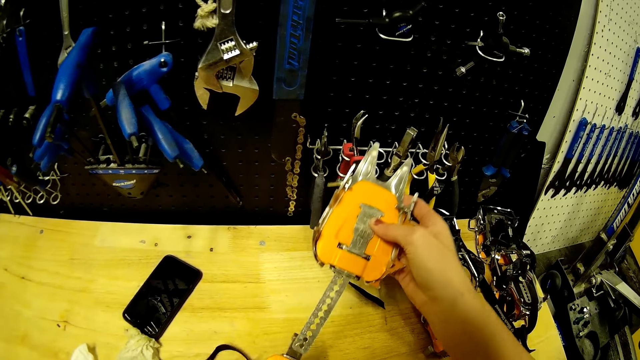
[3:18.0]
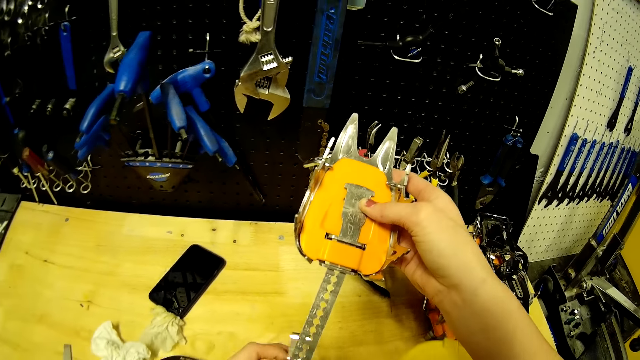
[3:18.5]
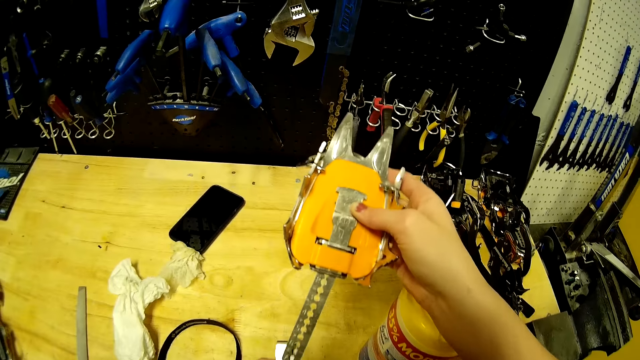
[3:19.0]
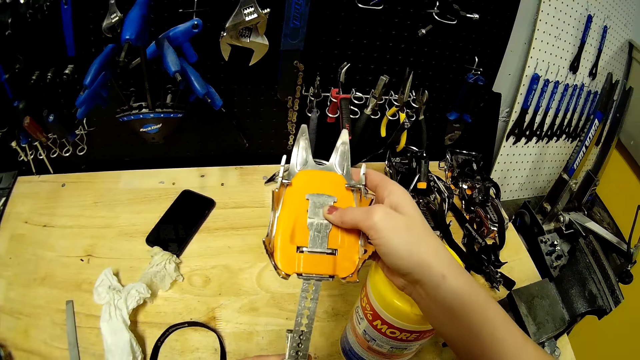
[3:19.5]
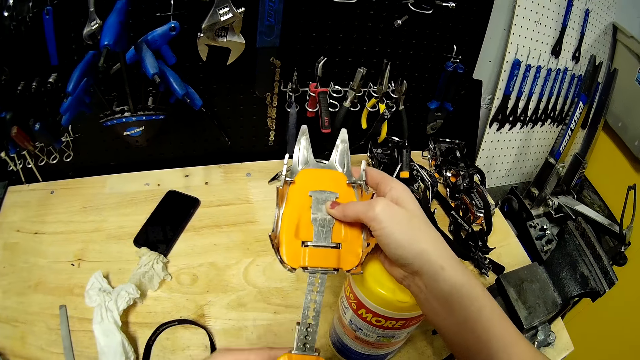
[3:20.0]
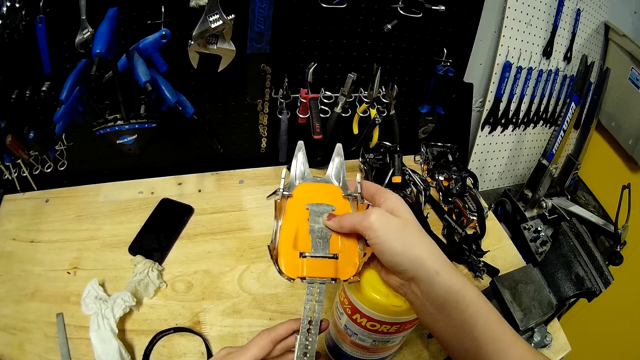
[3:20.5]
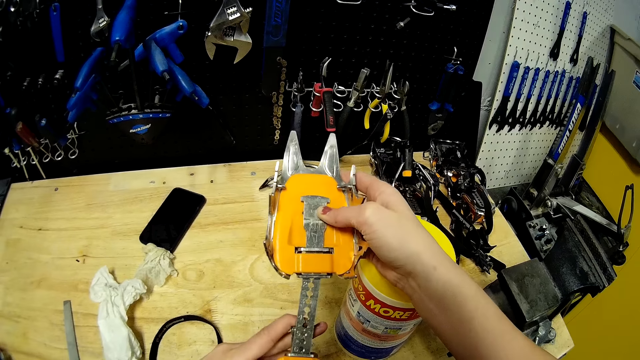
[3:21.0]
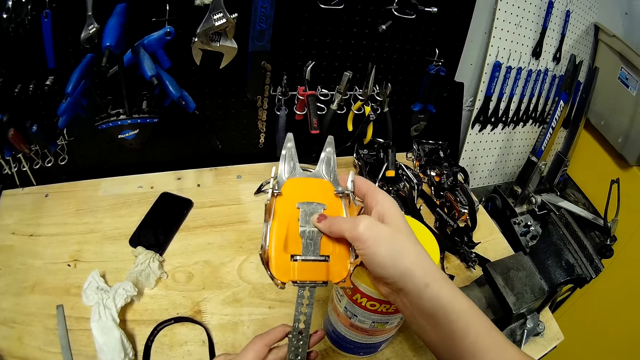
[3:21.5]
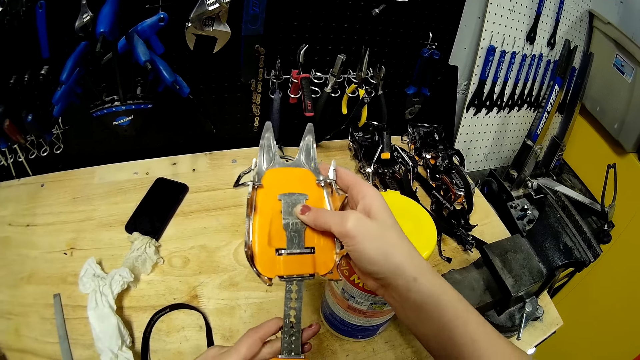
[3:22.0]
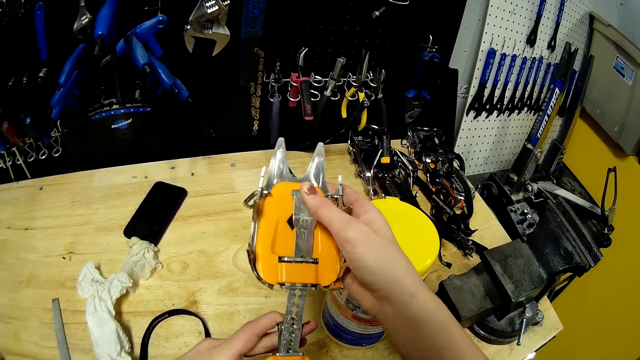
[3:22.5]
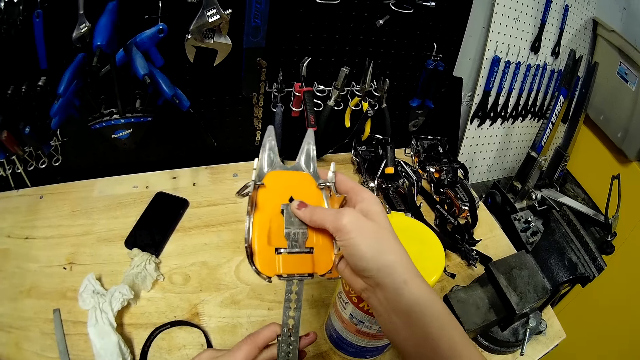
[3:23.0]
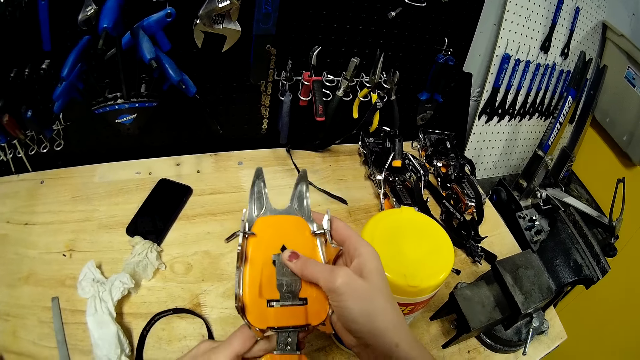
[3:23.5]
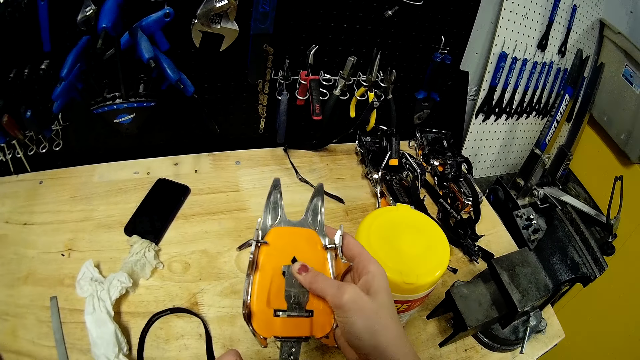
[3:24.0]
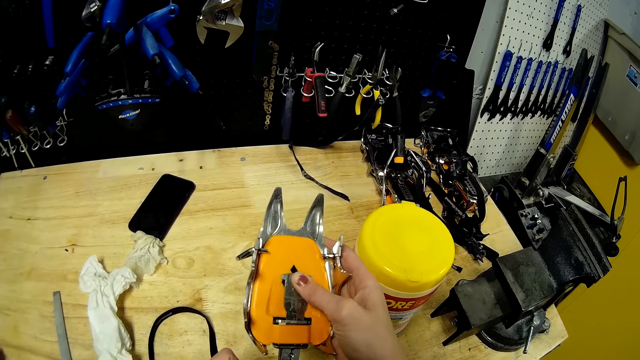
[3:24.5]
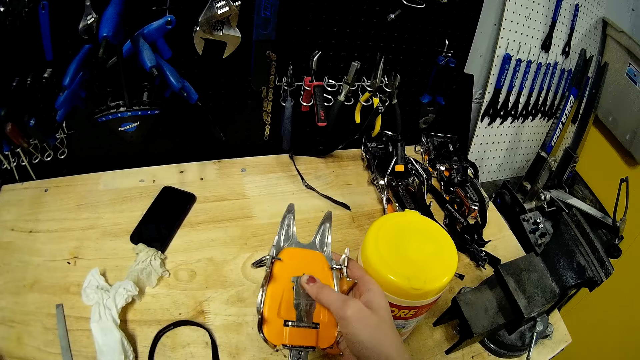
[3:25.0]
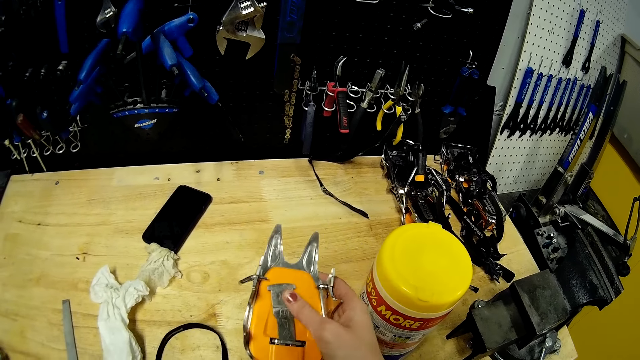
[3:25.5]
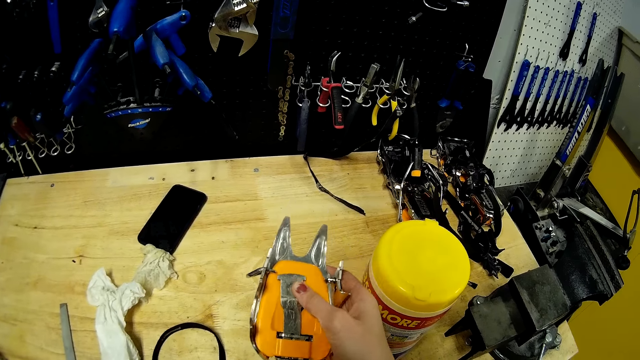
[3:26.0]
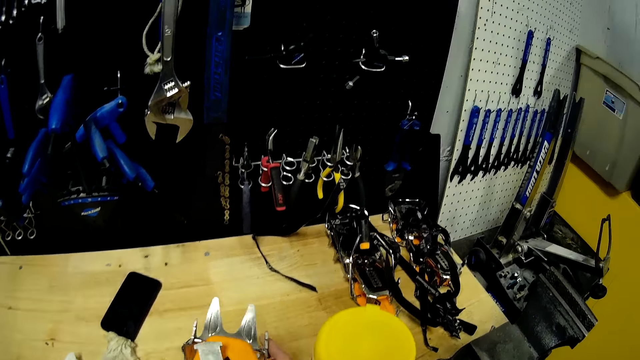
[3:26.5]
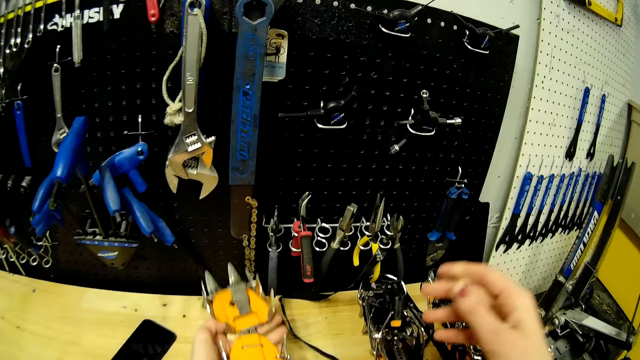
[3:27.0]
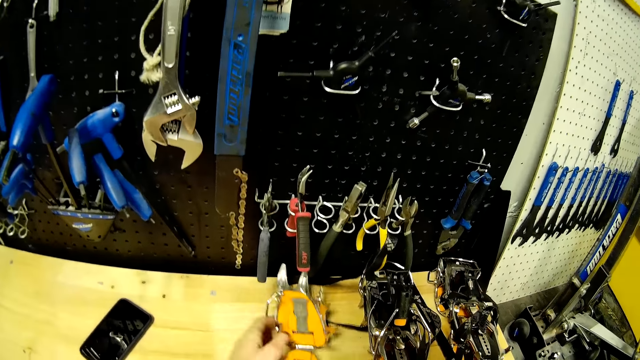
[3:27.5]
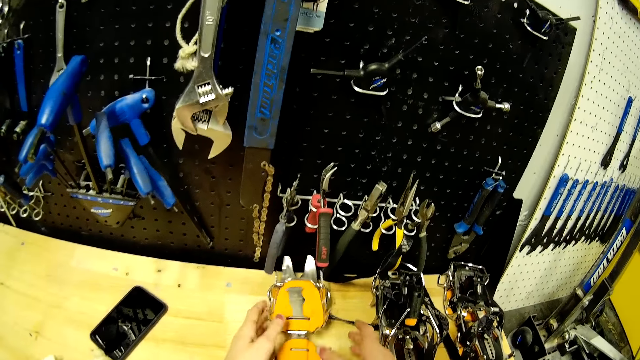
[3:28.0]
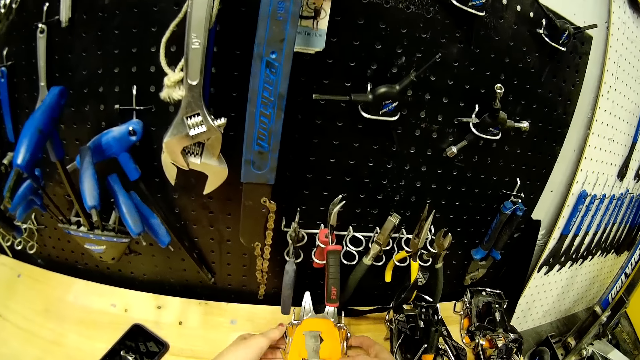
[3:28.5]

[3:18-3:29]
The camera wearer places the metal strap into the metal strap. She drops the metal strap on the table with her left hand.

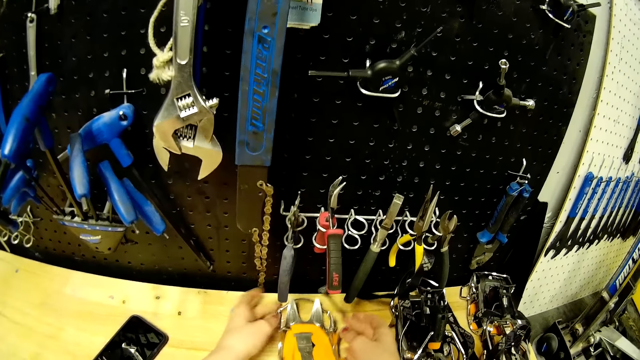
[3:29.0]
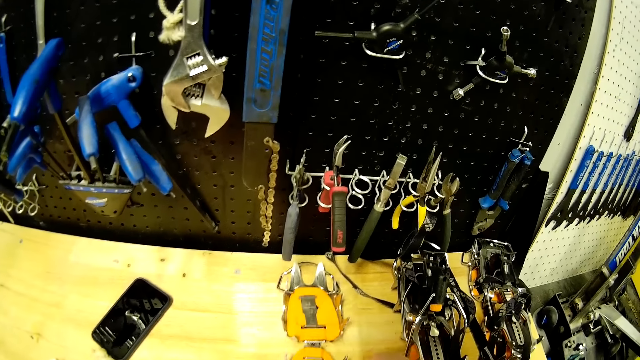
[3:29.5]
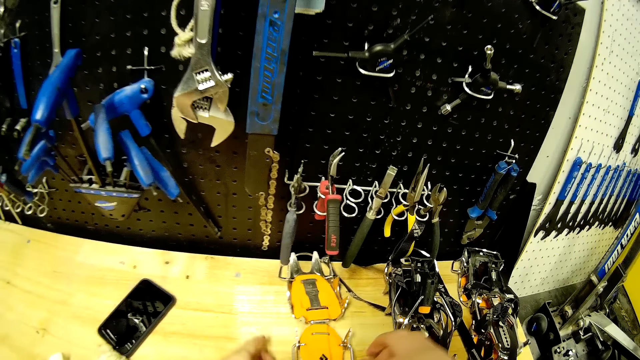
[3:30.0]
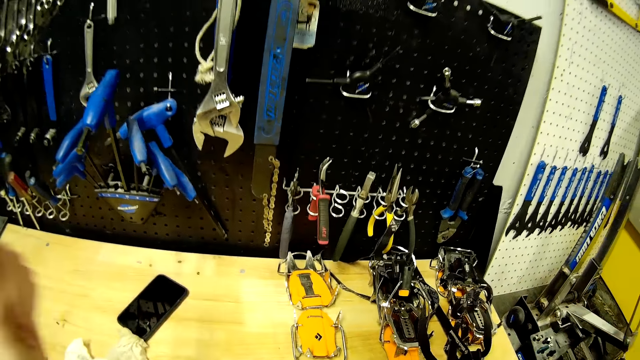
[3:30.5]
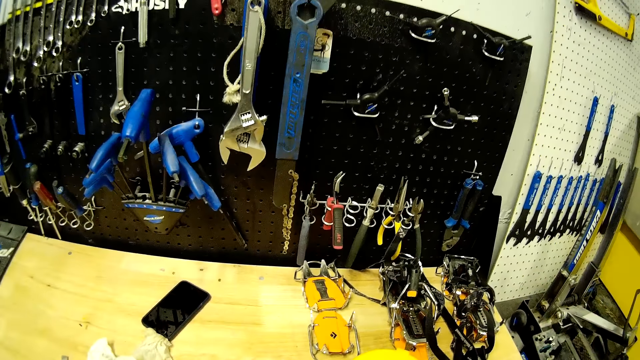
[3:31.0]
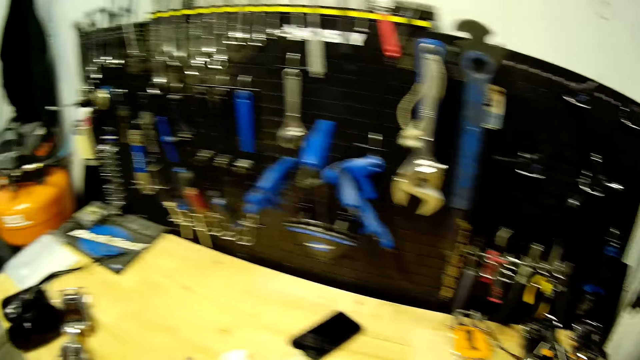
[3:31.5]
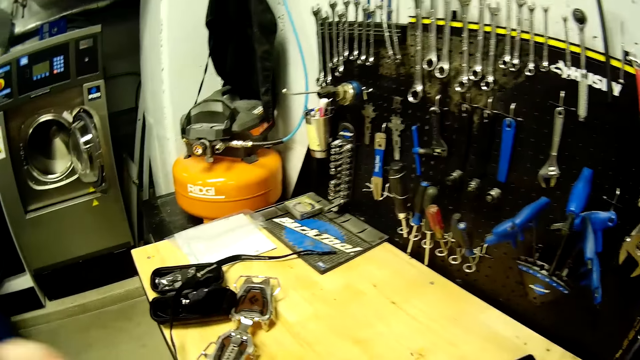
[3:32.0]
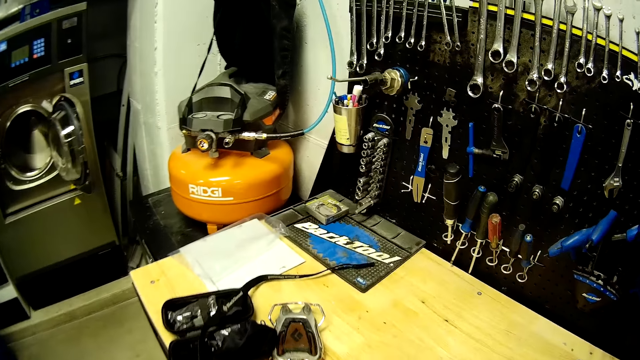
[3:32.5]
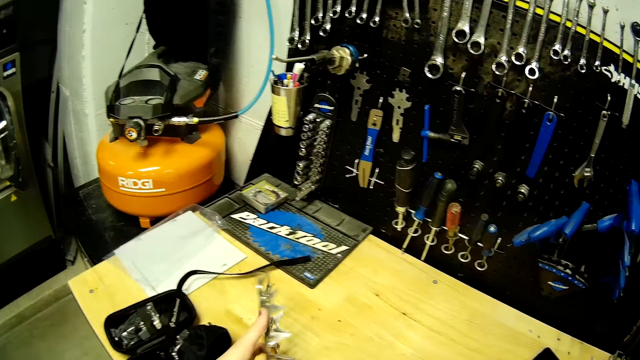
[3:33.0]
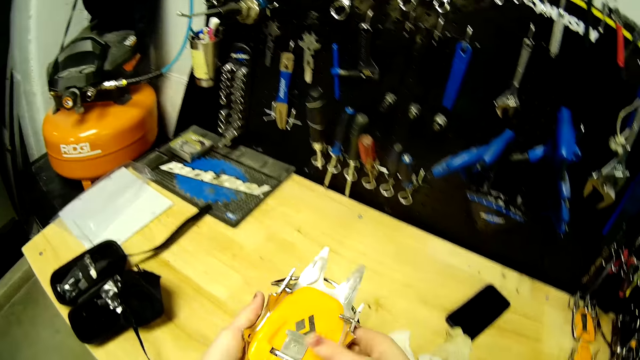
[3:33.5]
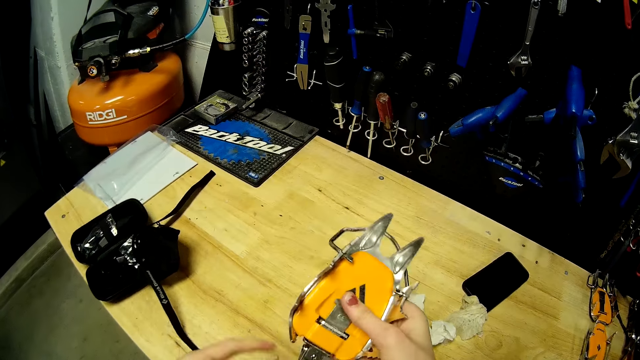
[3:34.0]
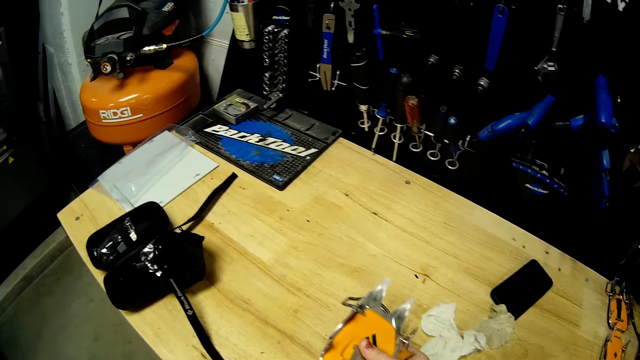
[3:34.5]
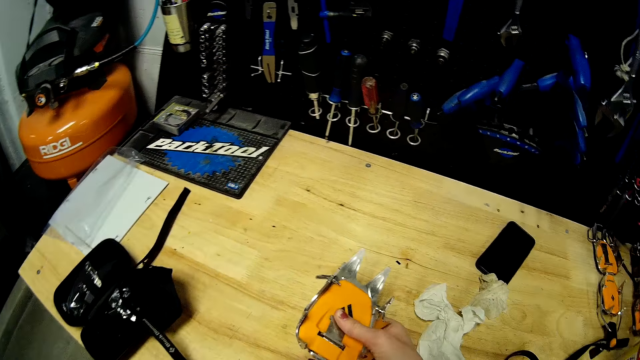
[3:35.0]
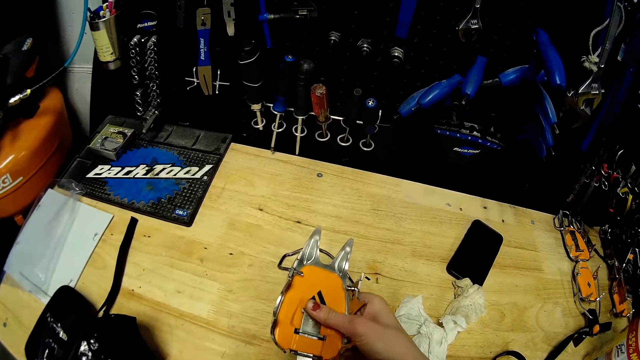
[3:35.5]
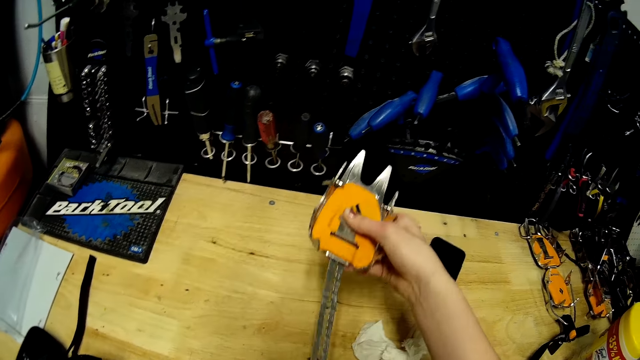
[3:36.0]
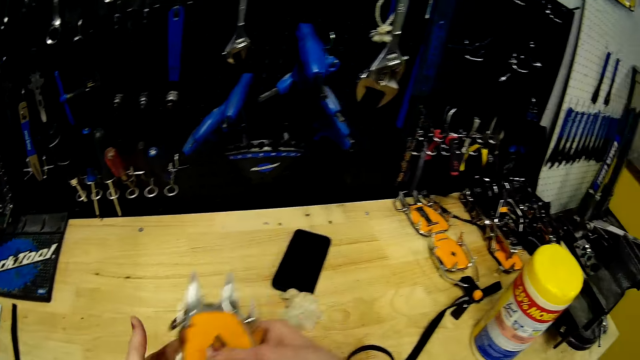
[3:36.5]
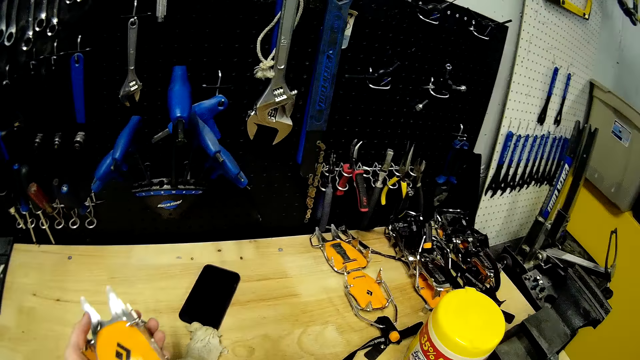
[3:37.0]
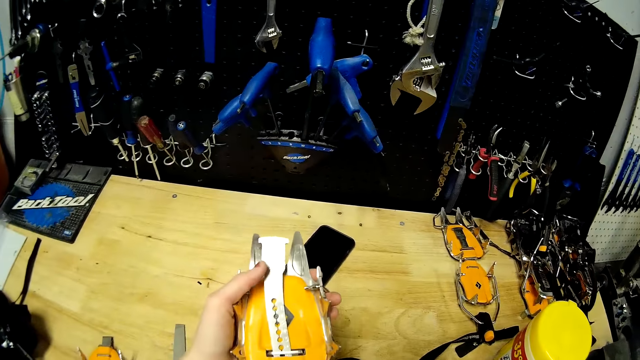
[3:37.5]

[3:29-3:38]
The camera wearer picks up a metal strap or tool from the table with her left hand. She removes parts of the tool.
